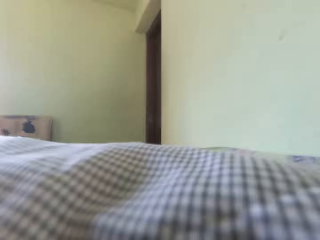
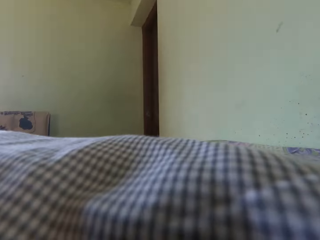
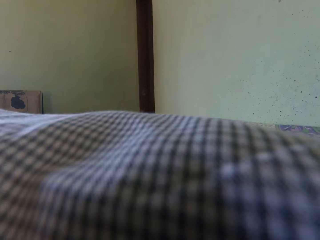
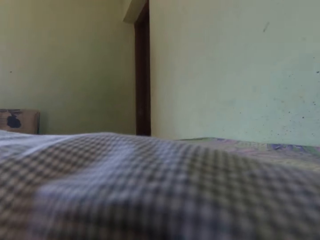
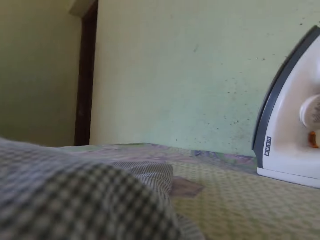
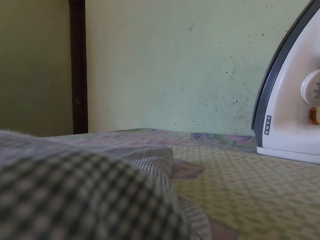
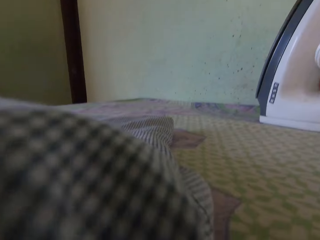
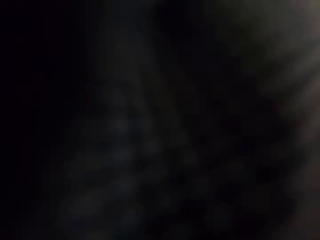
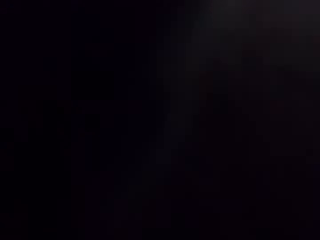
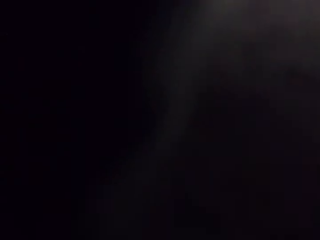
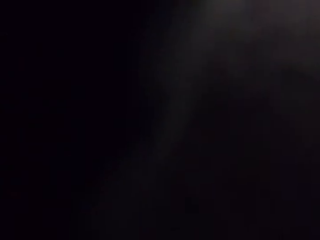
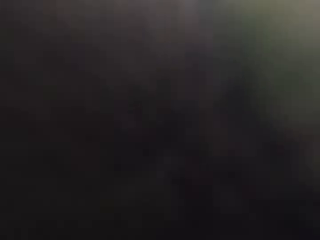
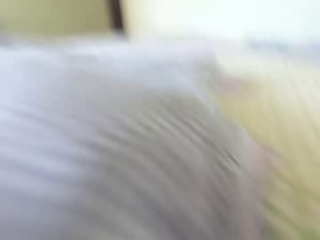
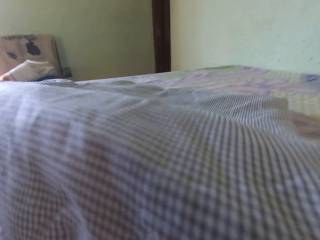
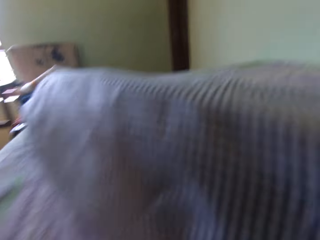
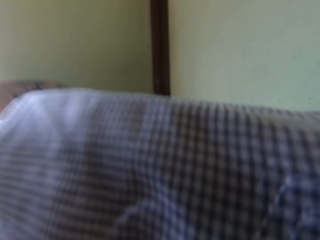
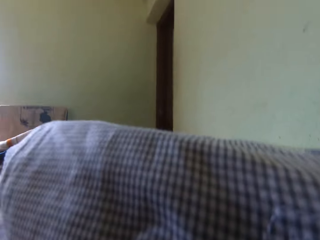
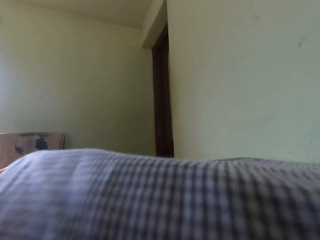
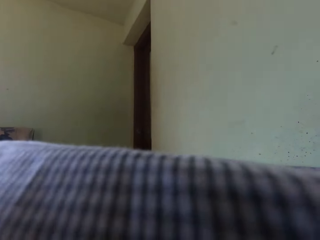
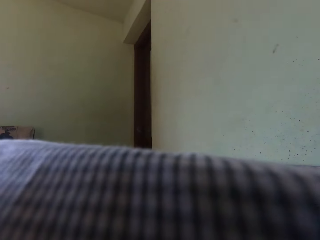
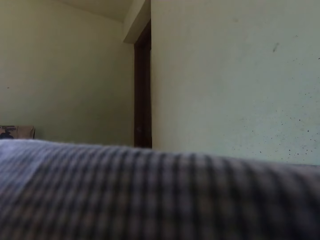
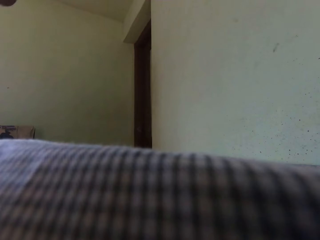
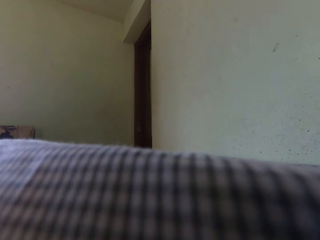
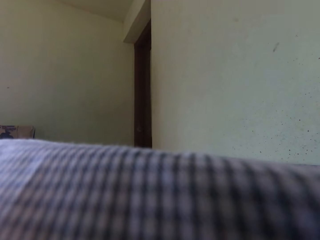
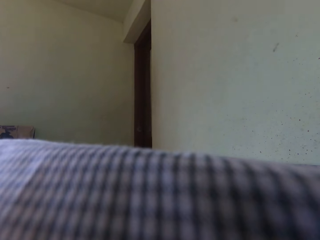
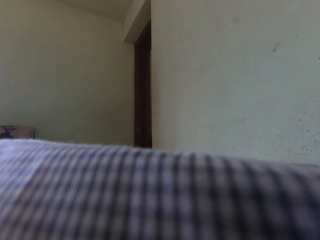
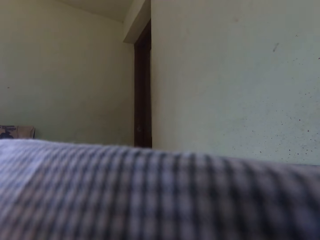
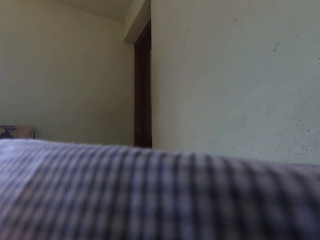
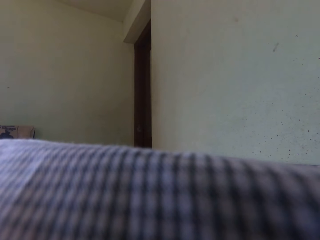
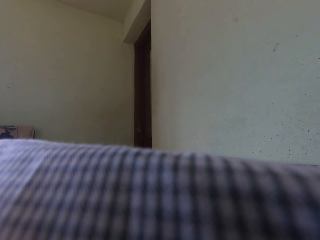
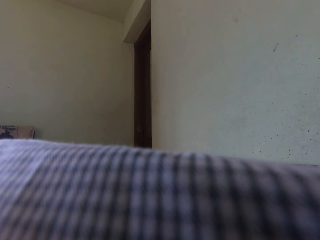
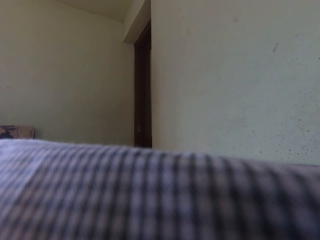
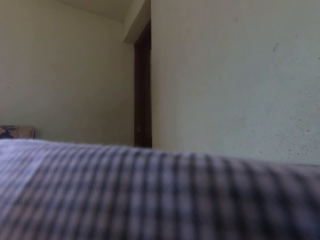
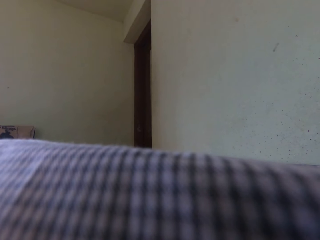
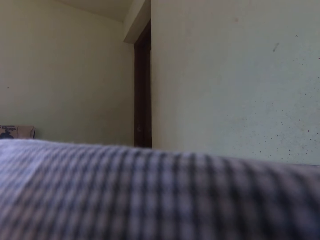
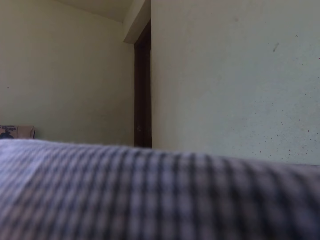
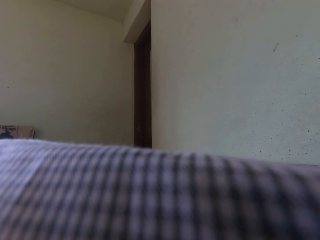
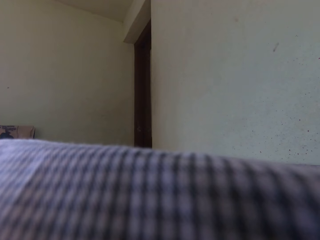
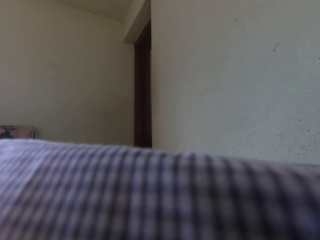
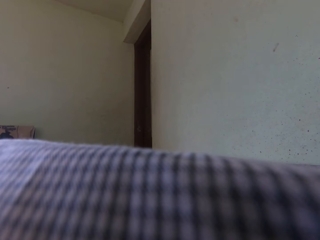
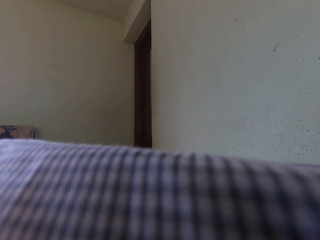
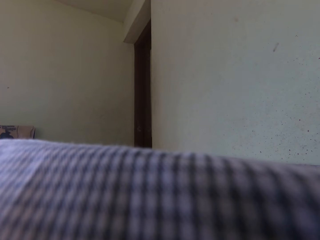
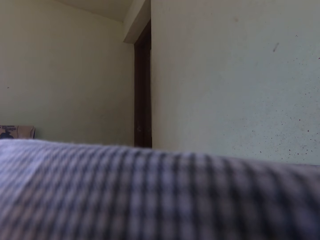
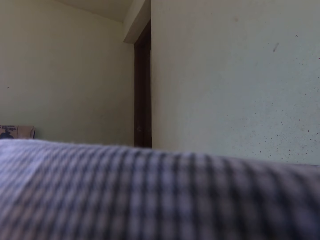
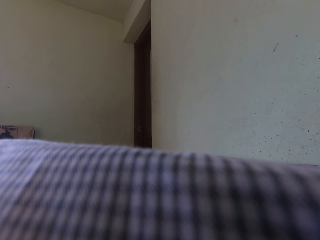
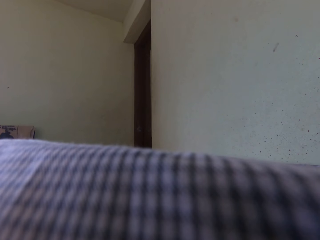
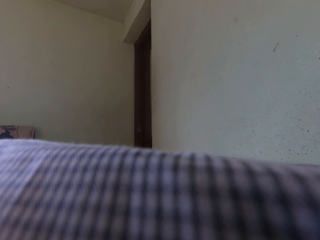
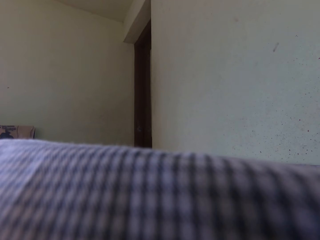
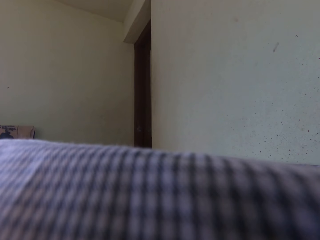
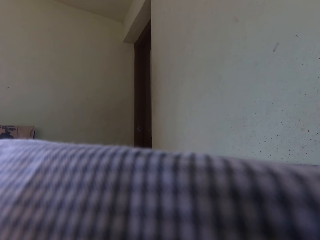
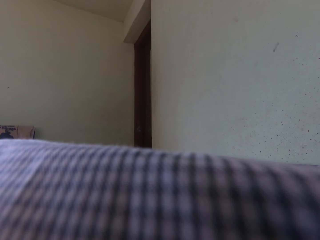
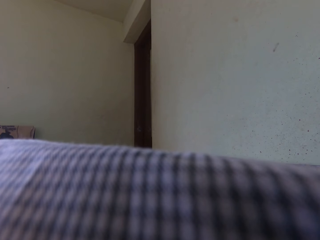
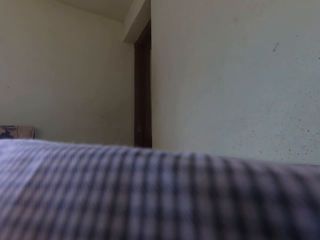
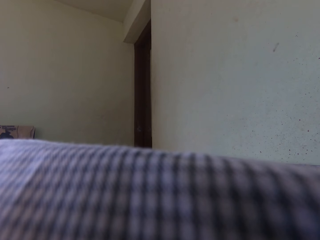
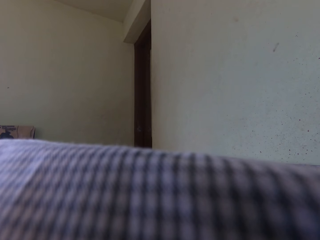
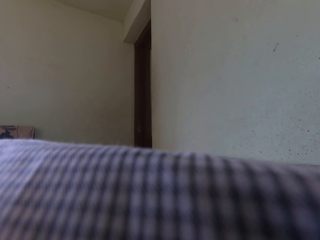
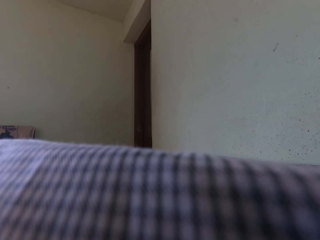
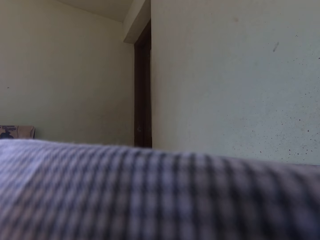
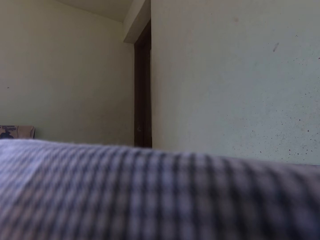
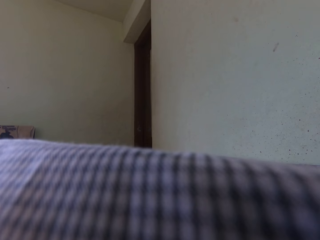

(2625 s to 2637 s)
The camera wearer drops the camera on the table with both hands.

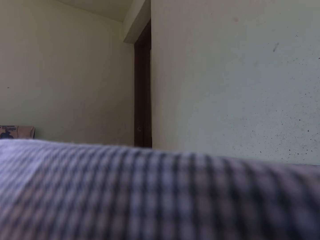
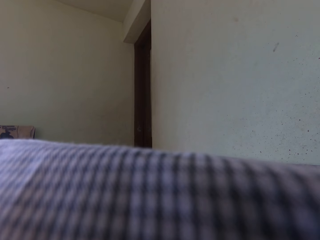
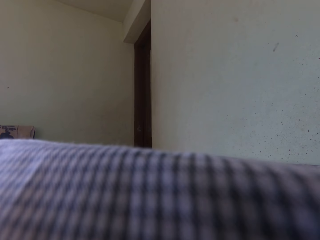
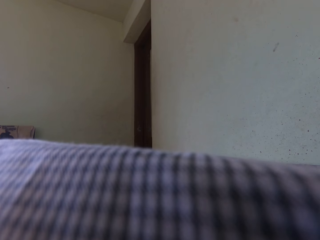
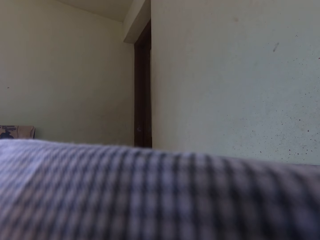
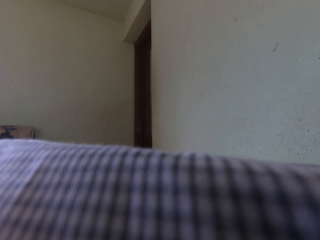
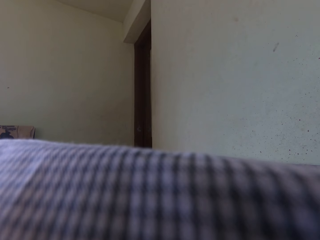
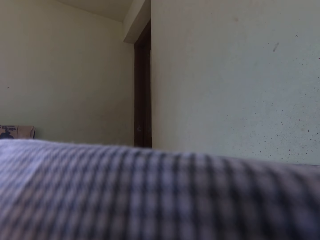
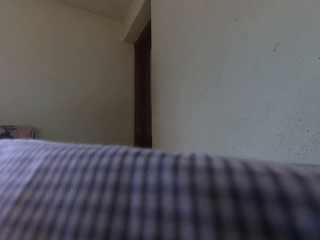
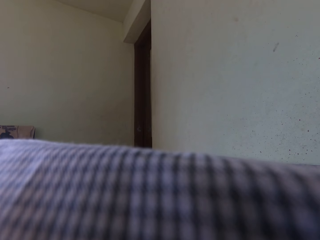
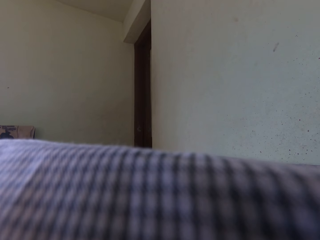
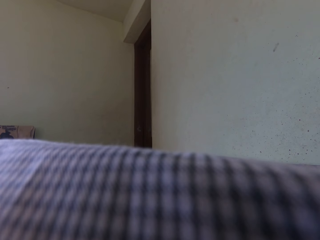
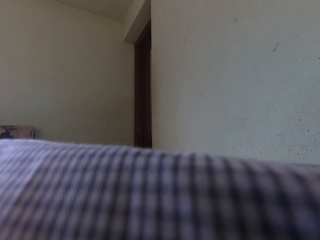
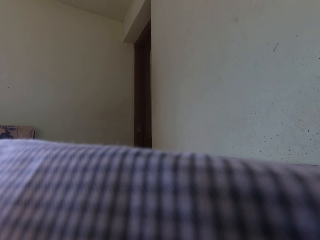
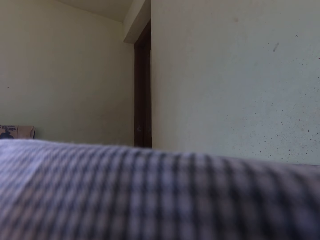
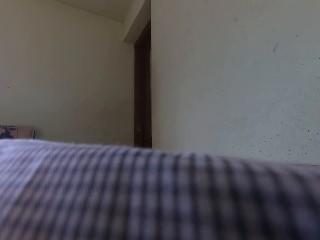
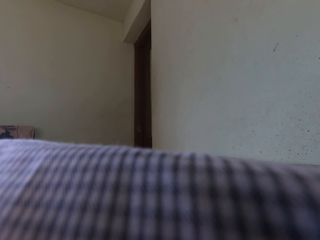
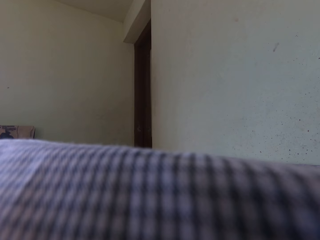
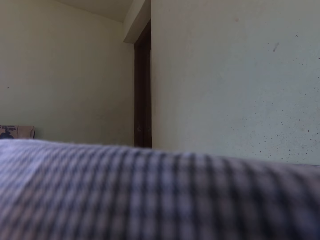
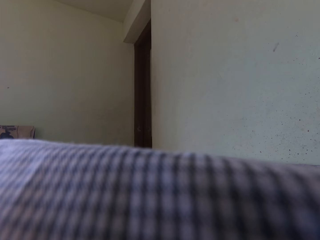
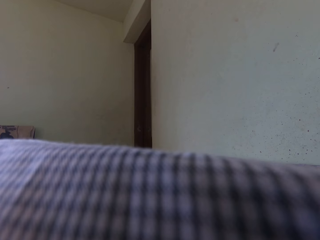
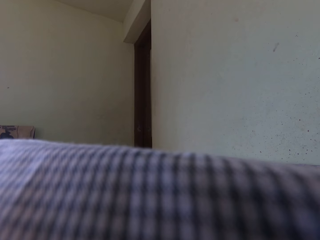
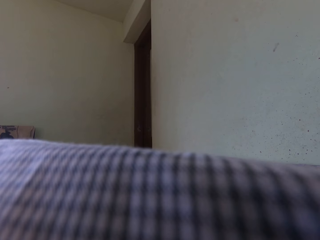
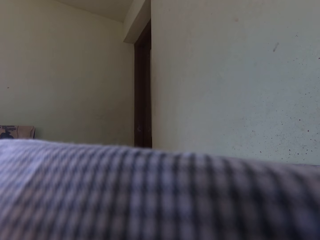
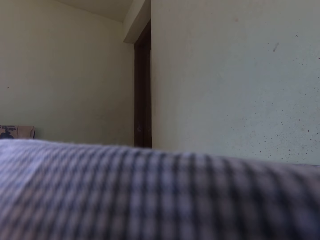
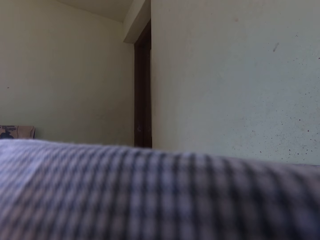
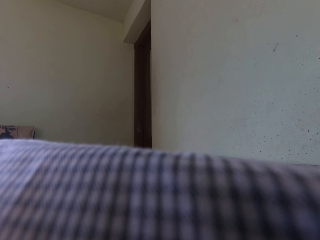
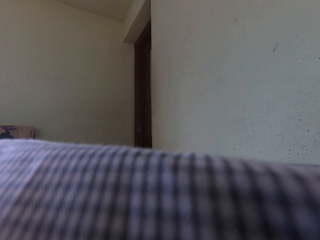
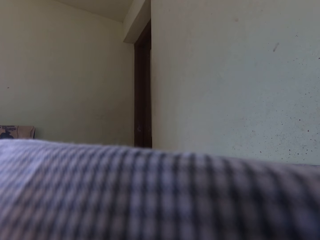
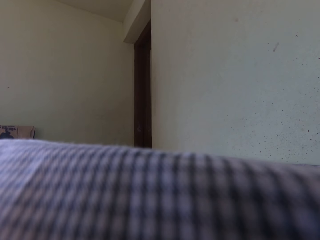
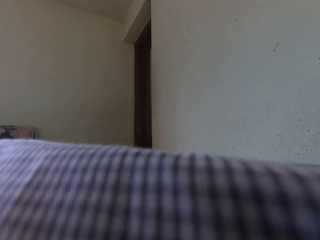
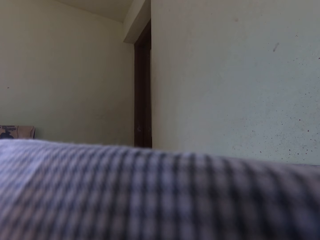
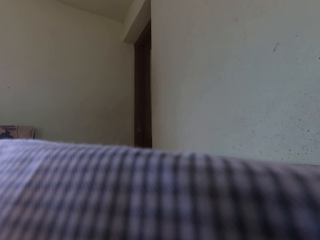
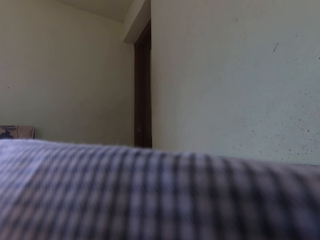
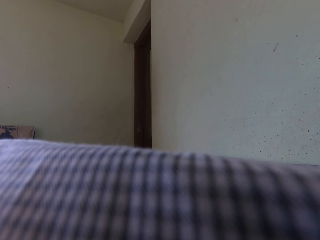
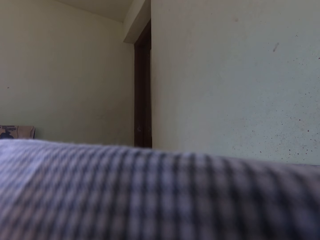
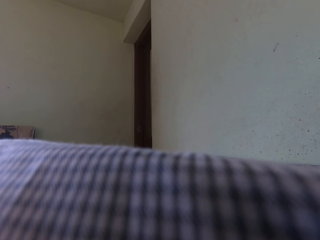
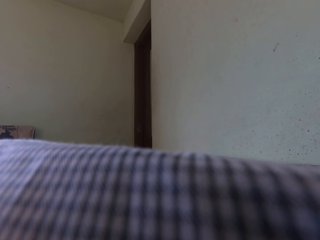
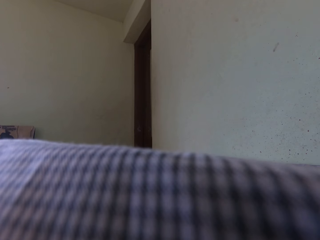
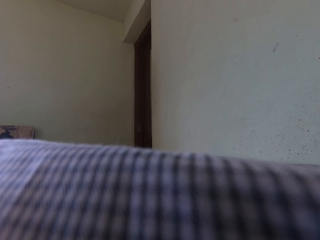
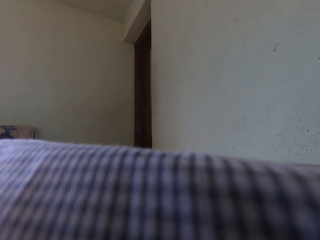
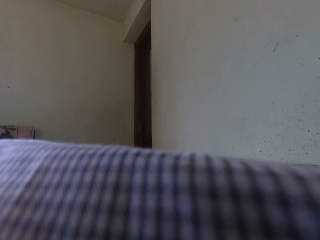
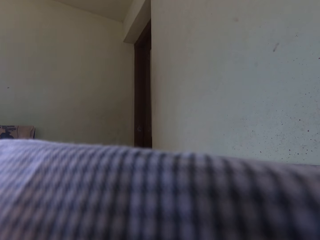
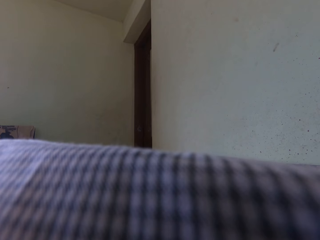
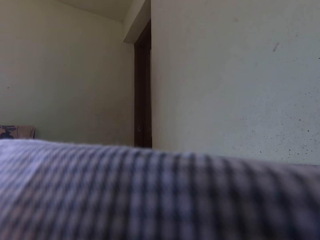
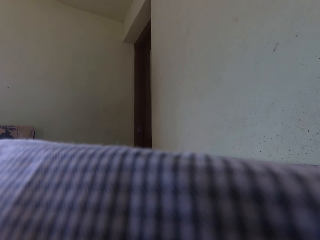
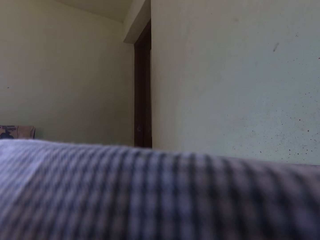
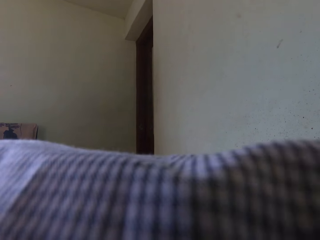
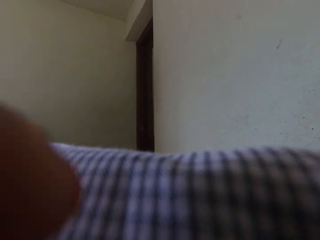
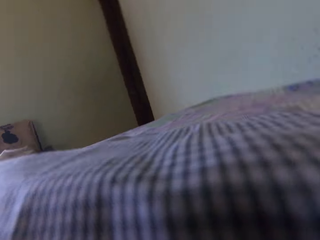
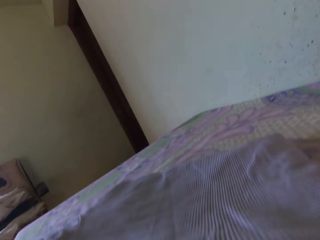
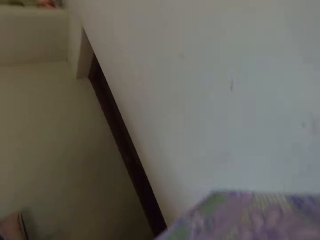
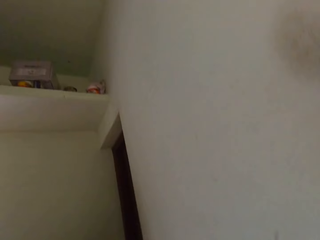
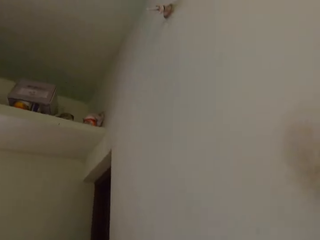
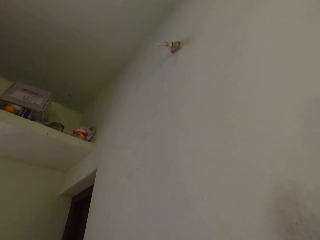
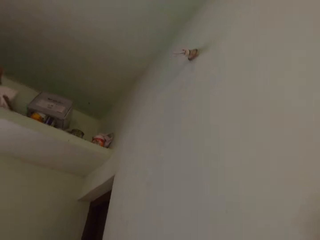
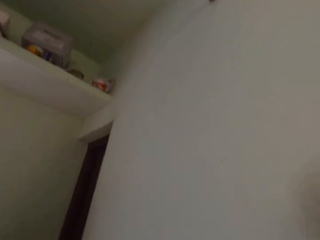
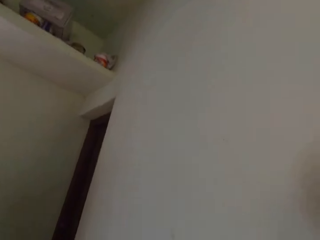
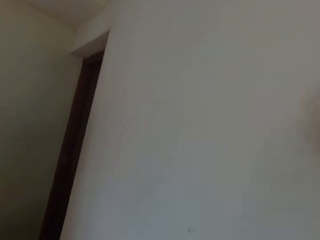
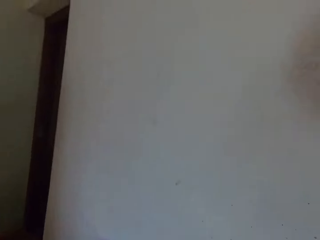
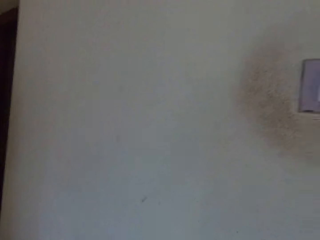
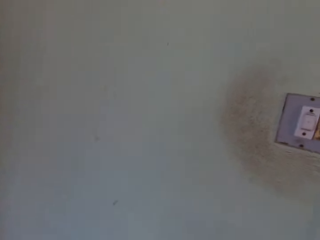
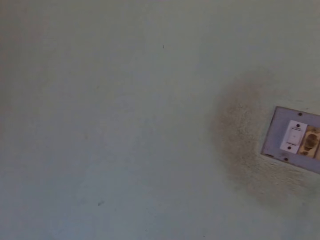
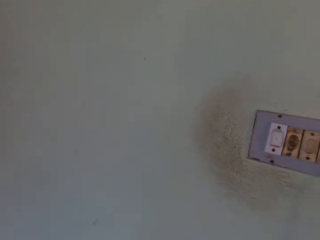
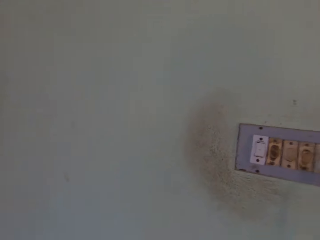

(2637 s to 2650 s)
The camera wearer picks up the camera from the table with both hands.
